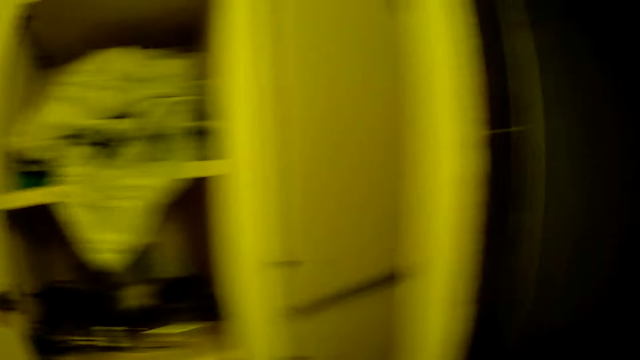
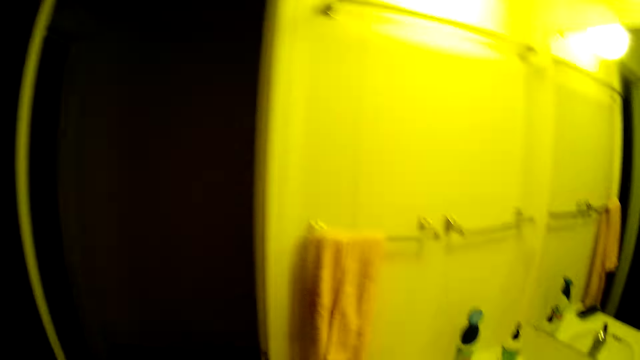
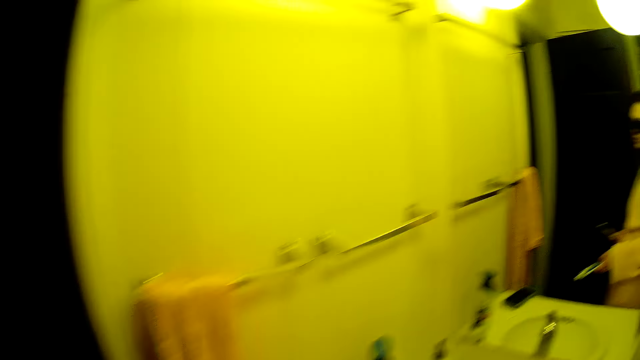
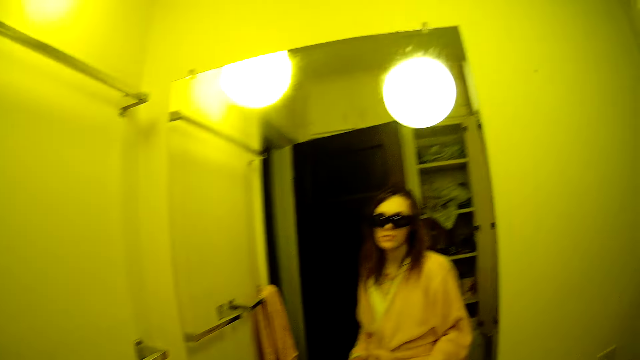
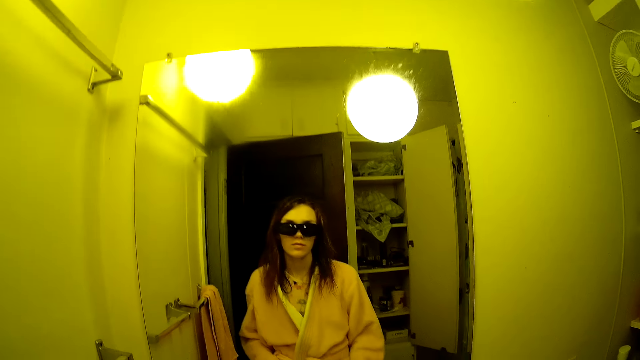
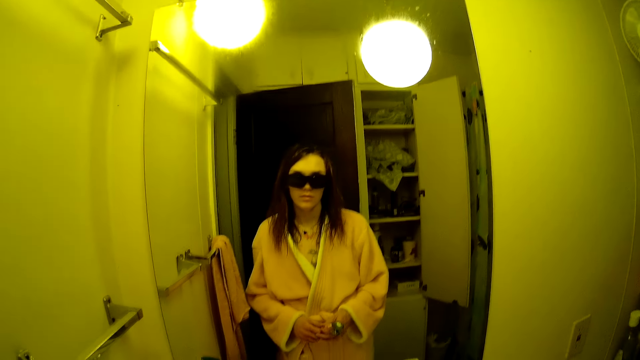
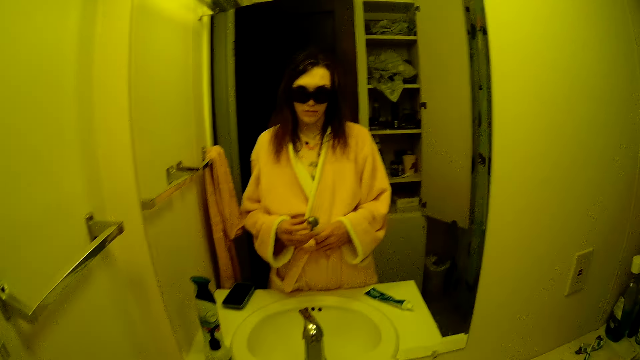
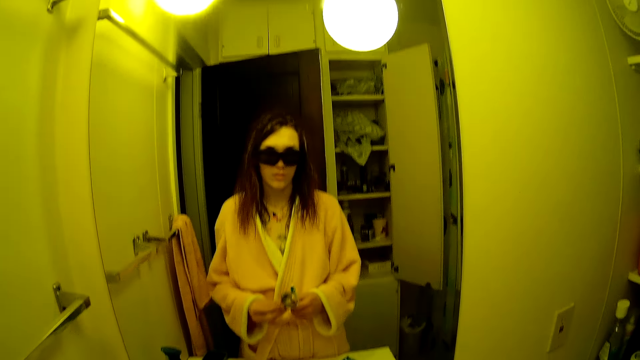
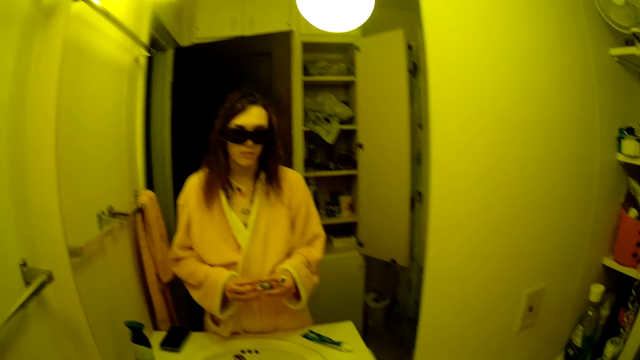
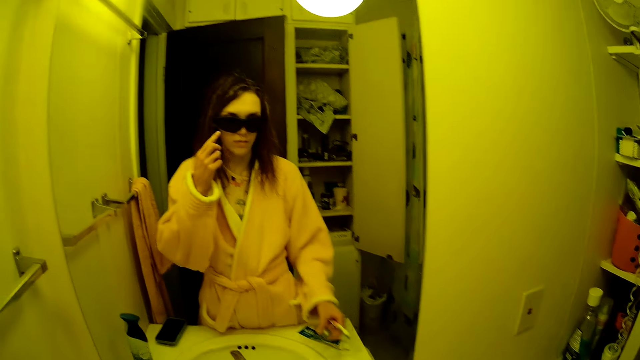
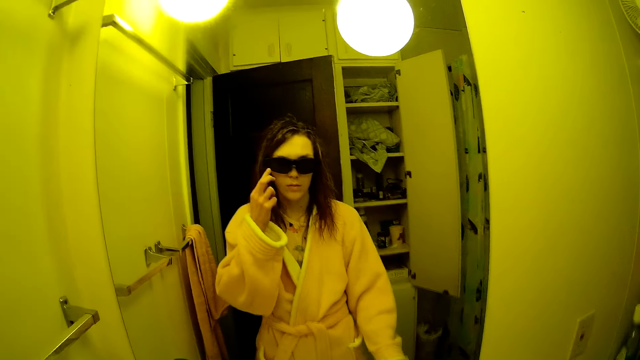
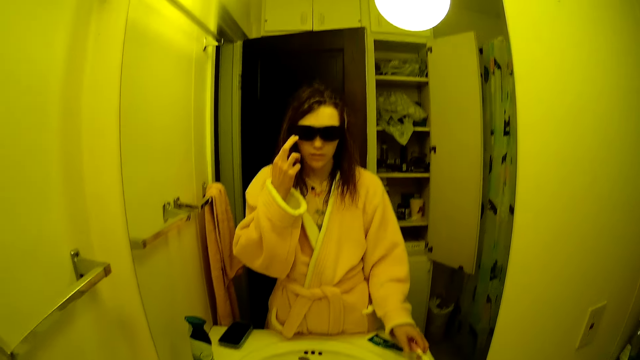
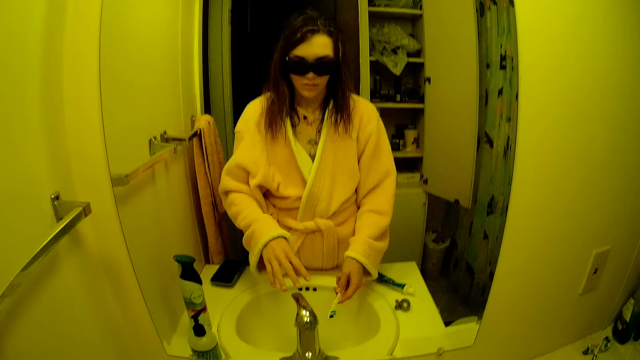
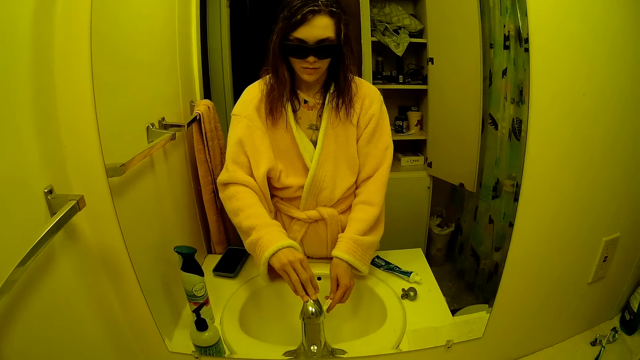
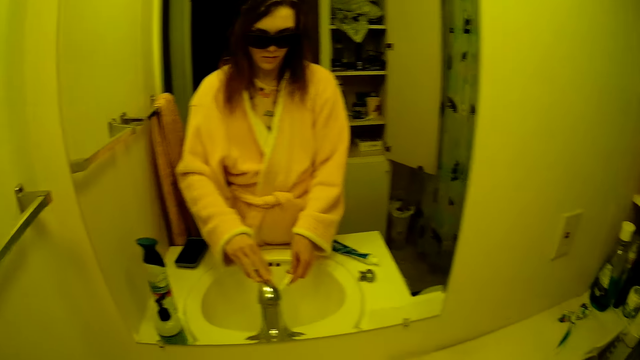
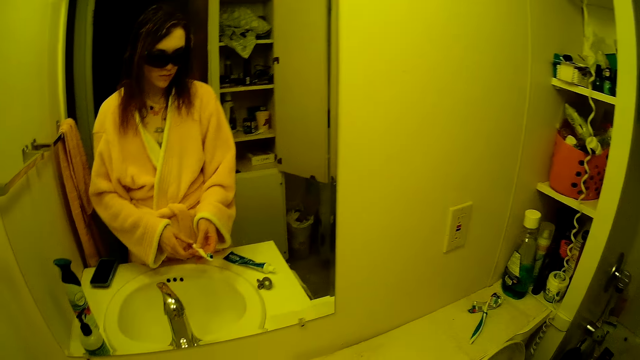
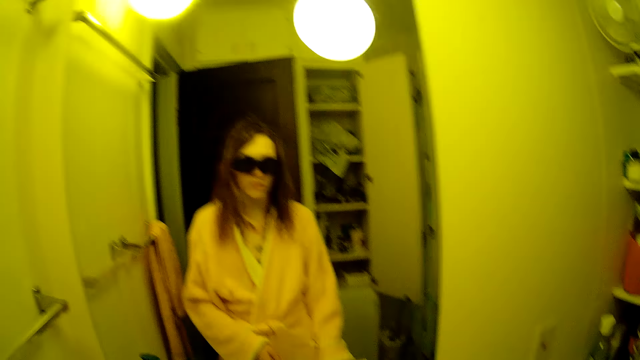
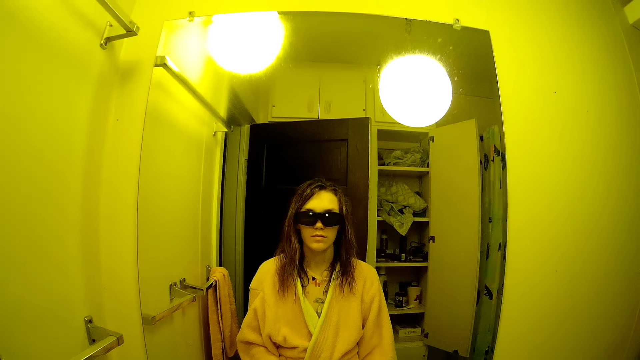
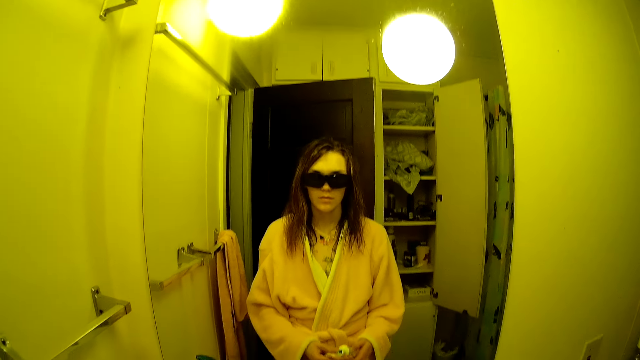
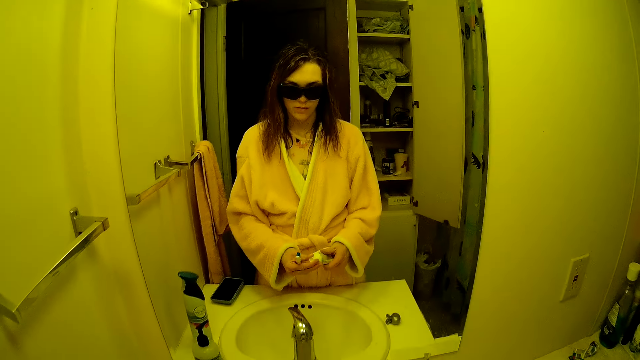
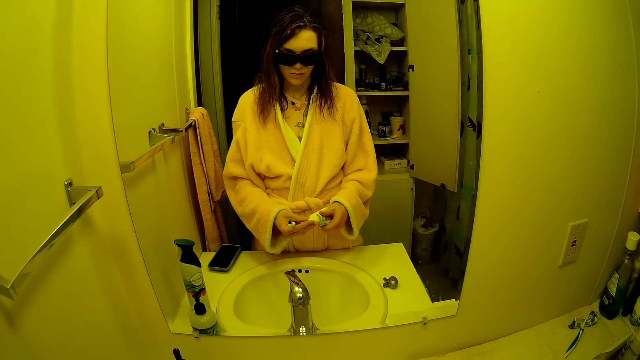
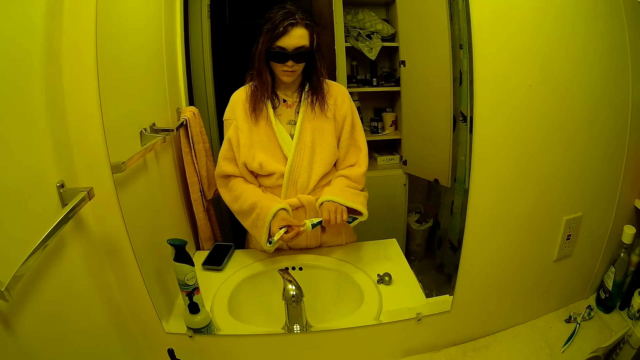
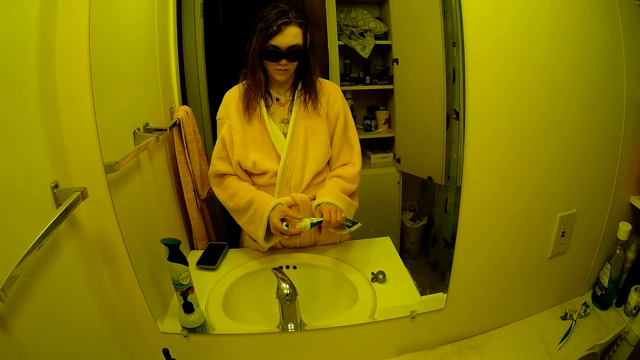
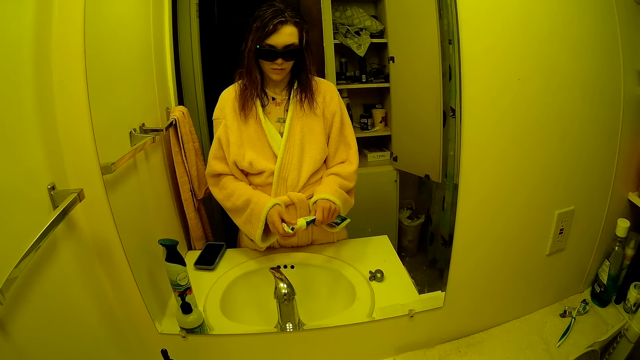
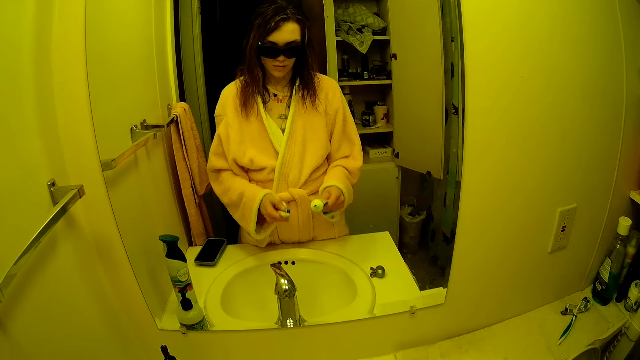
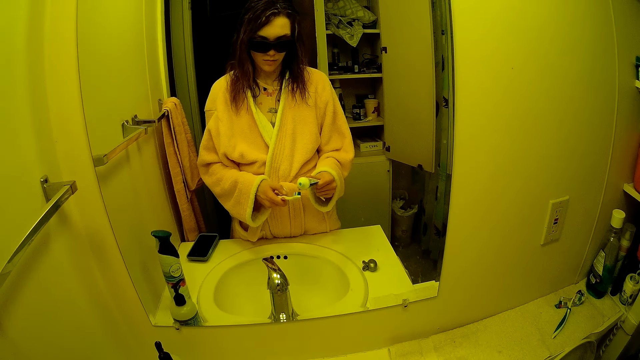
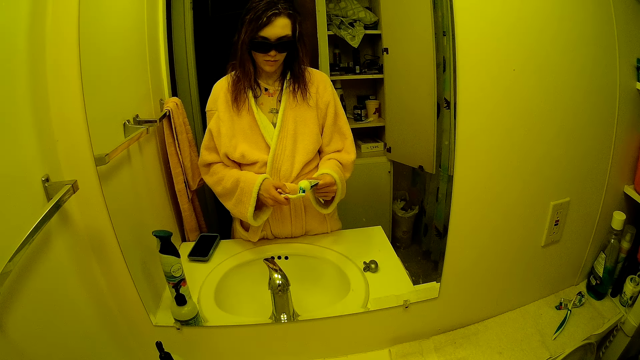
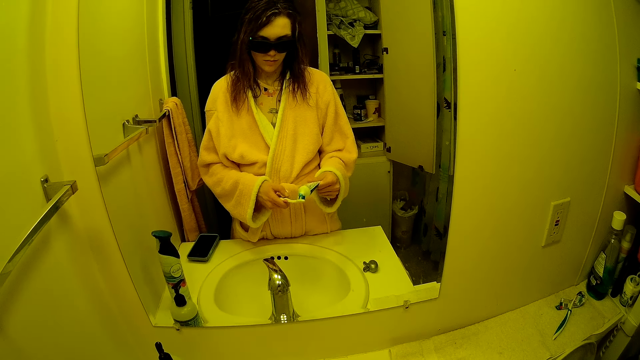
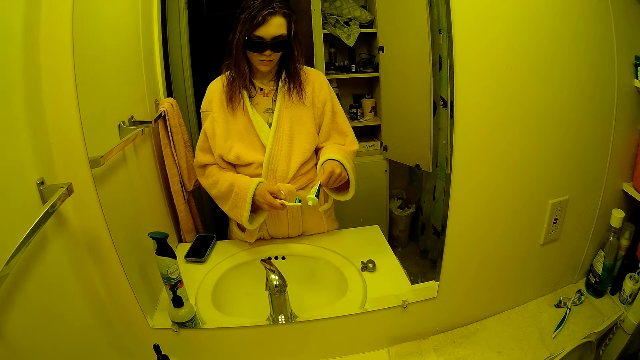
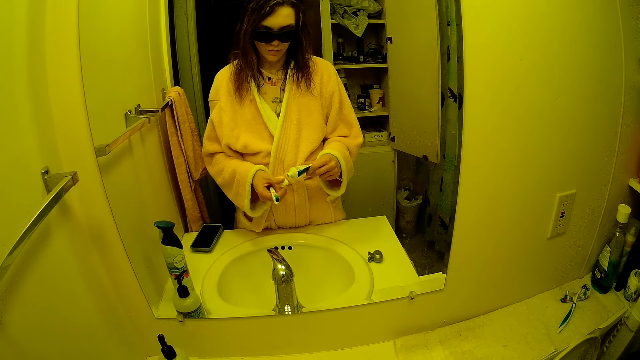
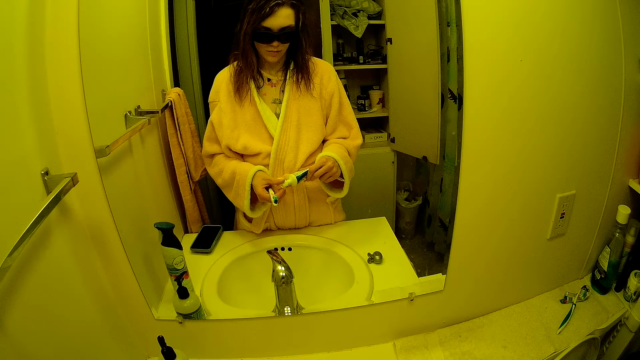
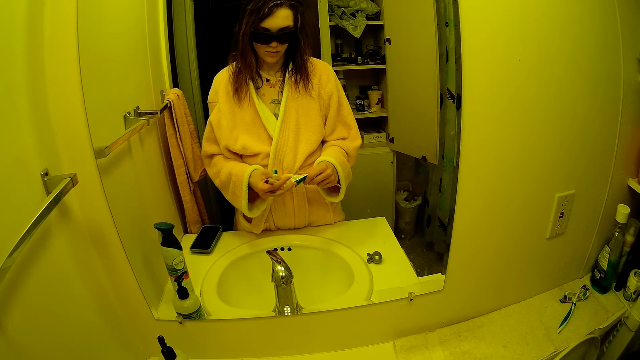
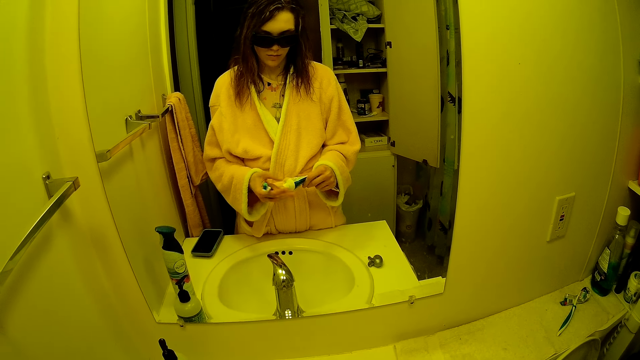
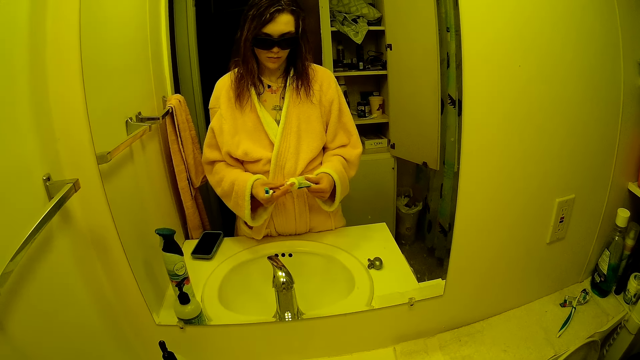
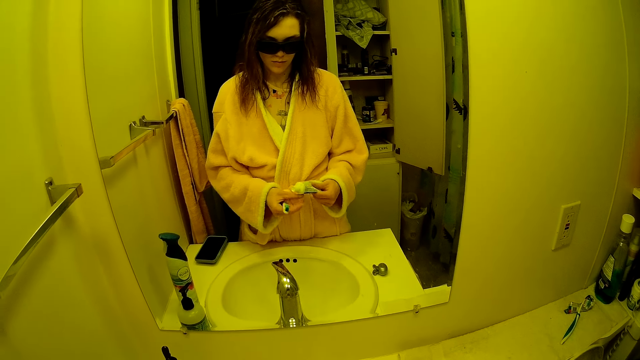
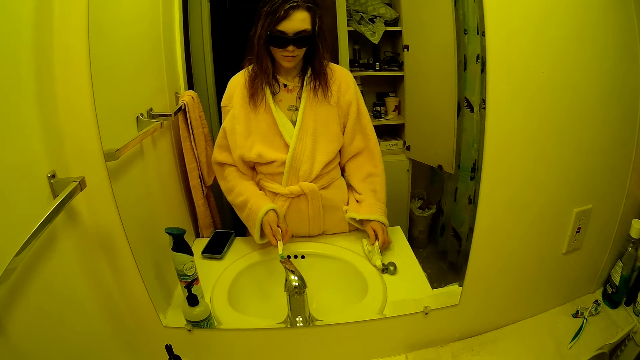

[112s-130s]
The camera wearer stands by the sink. She removes a toothbrush from the holder. She holds the toothbrush with her left hand. She drops the holder on the sink top. She turns on a tap with her right hand. She runs water to the brush. She passes the toothbrush from her left to right hand. She picks up a toothpaste. She opens the toothpaste with both hands. She applies the toothpaste on the toothbrush with her left hand. She closes the toothpaste with her right hand. She drops the toothpaste on the sink with her left hand.

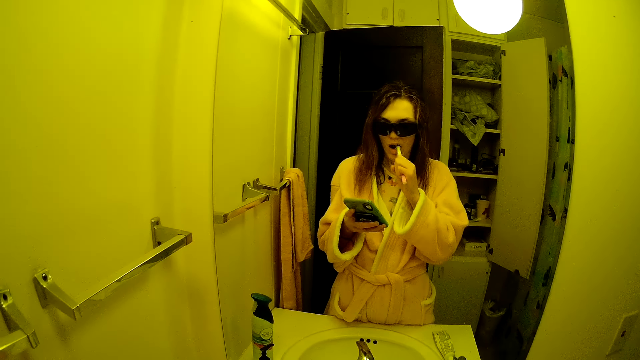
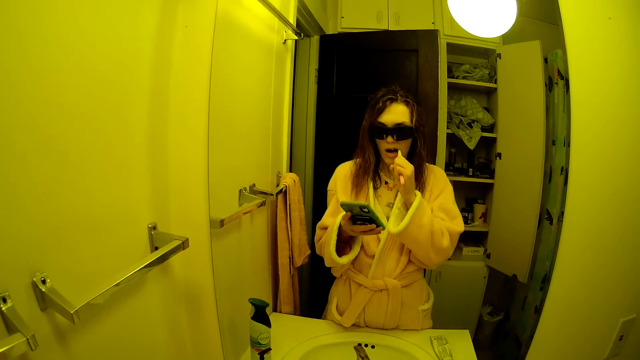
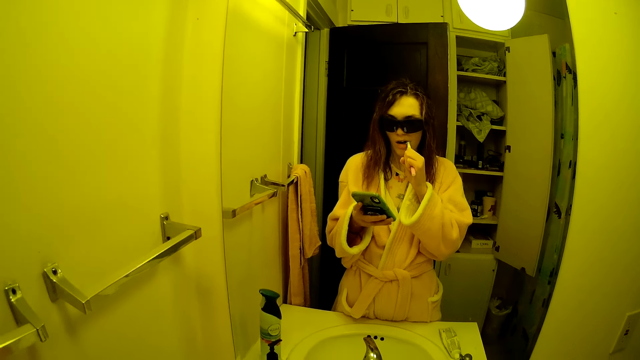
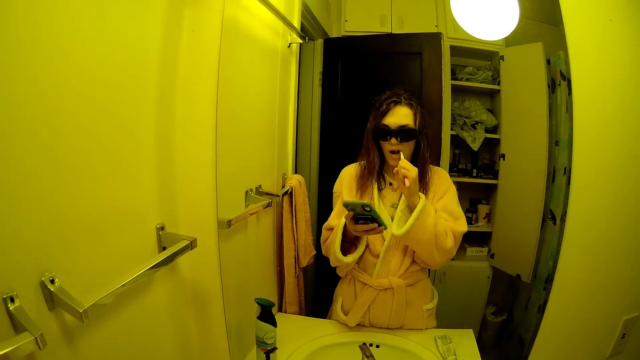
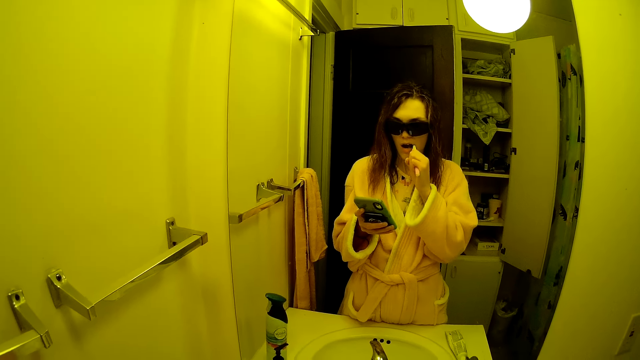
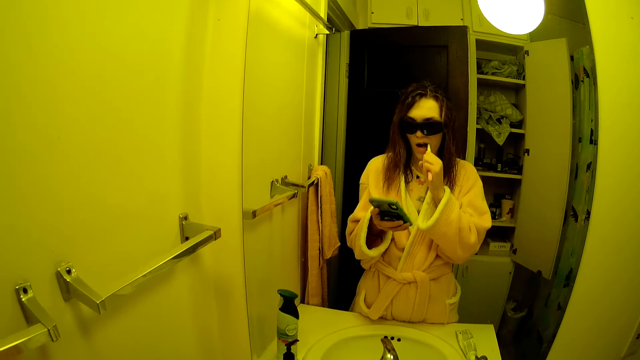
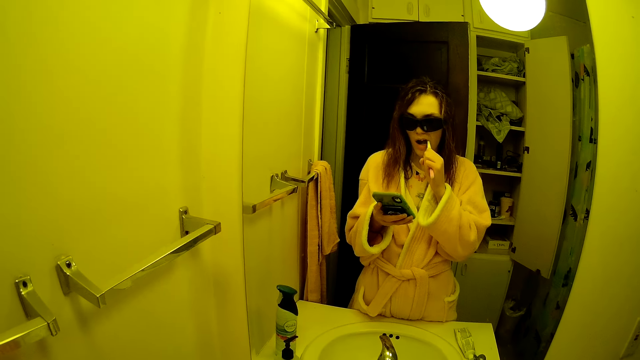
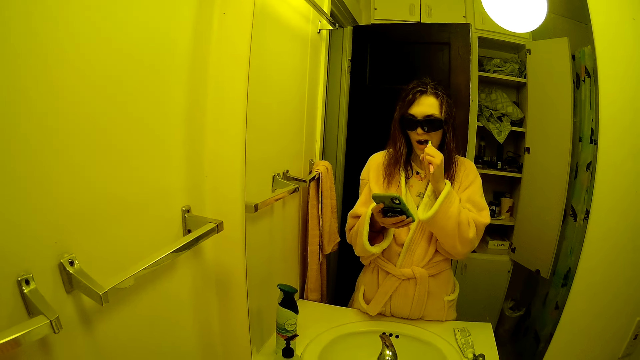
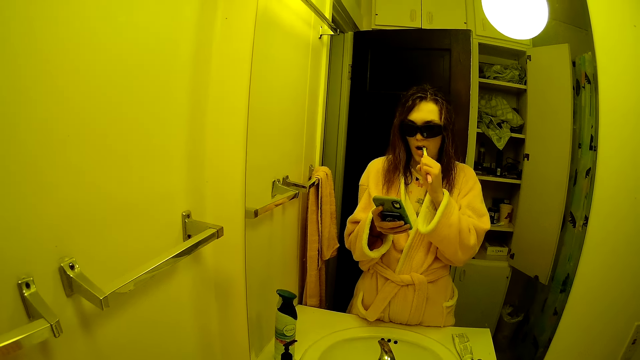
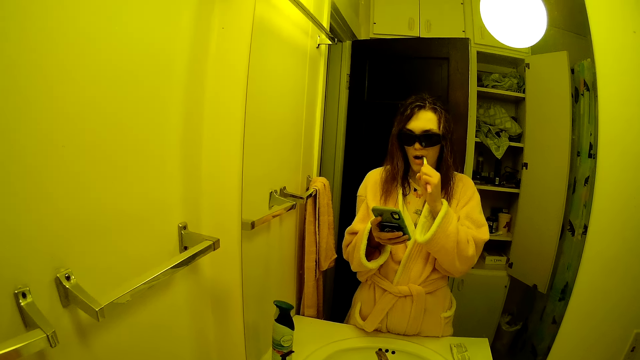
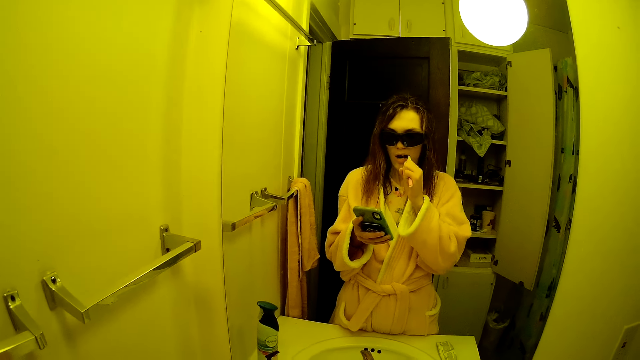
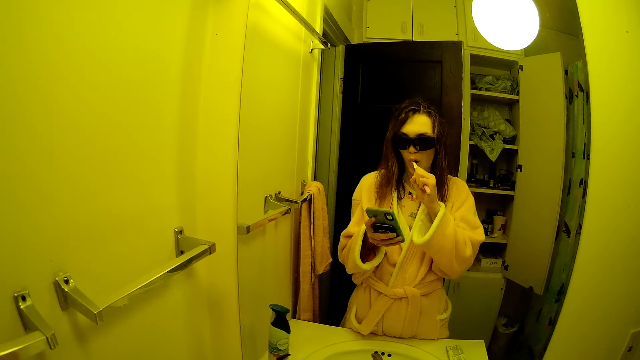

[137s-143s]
The camera wearer brushes their teeth.
